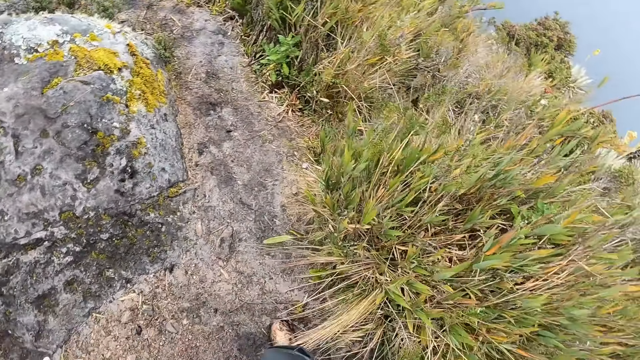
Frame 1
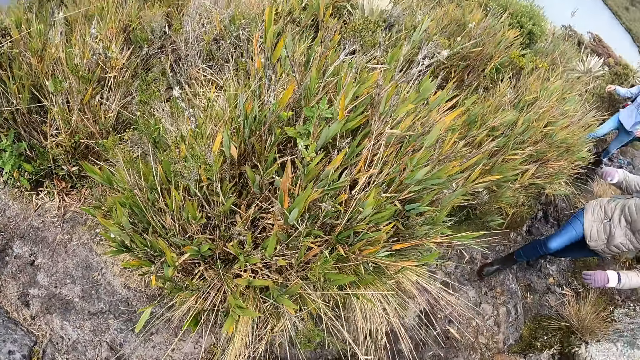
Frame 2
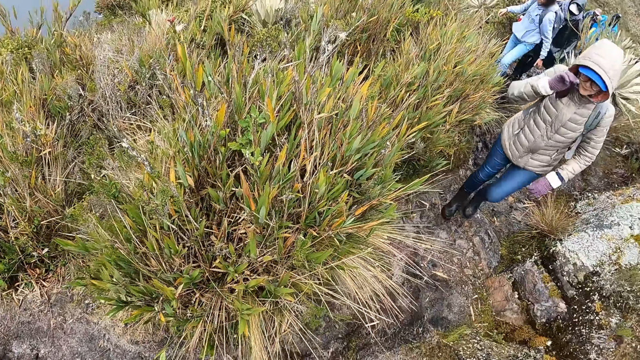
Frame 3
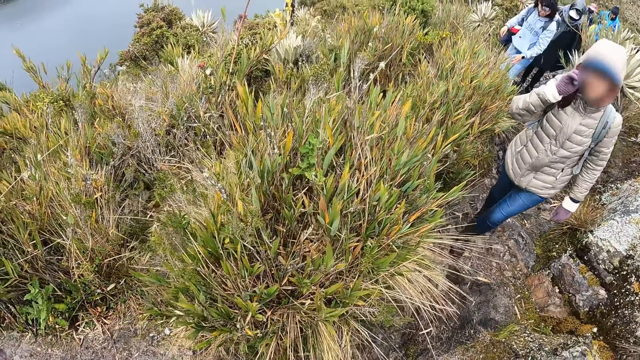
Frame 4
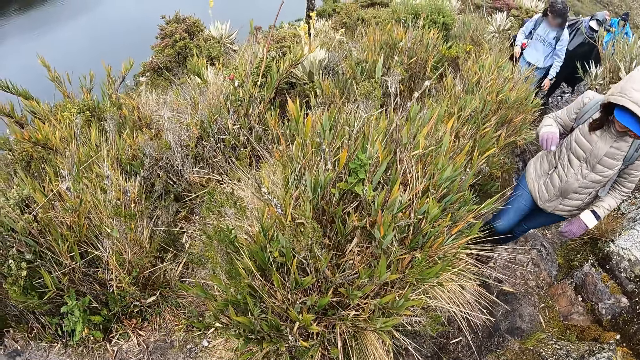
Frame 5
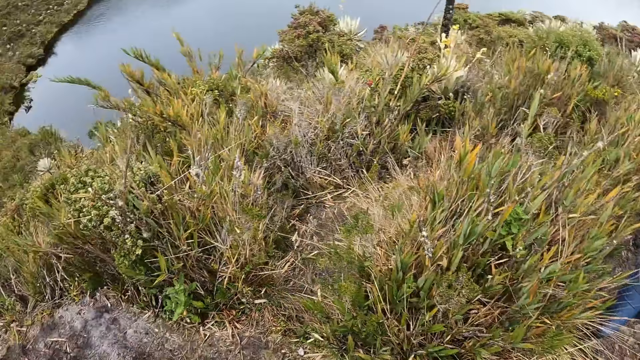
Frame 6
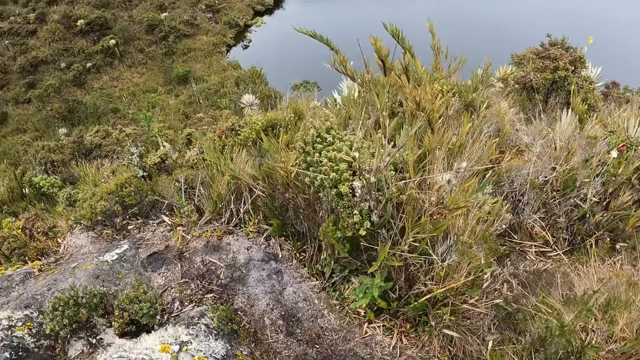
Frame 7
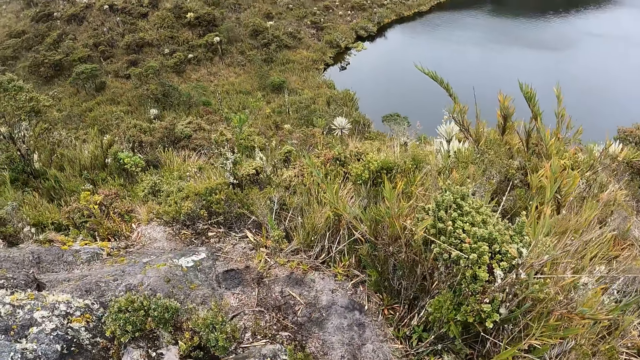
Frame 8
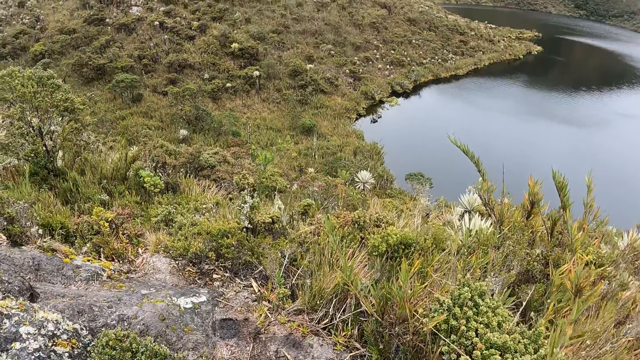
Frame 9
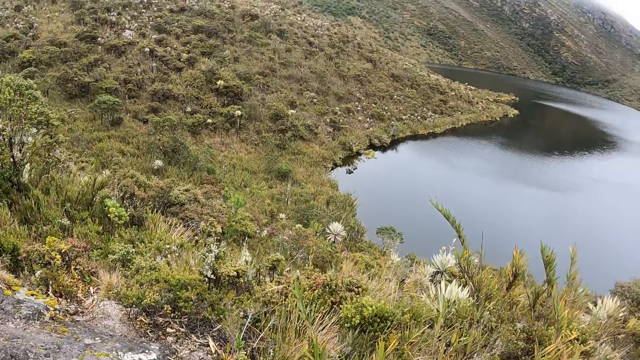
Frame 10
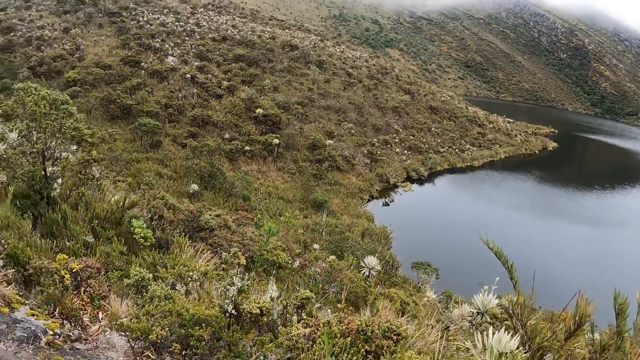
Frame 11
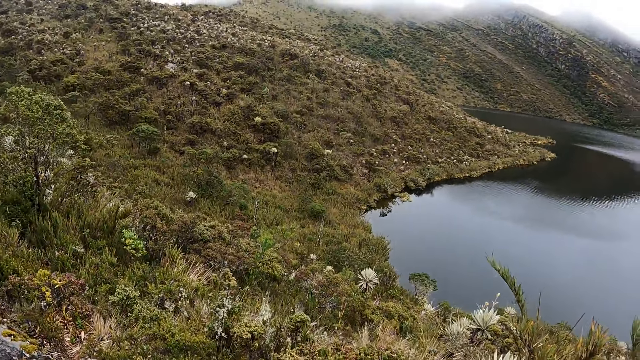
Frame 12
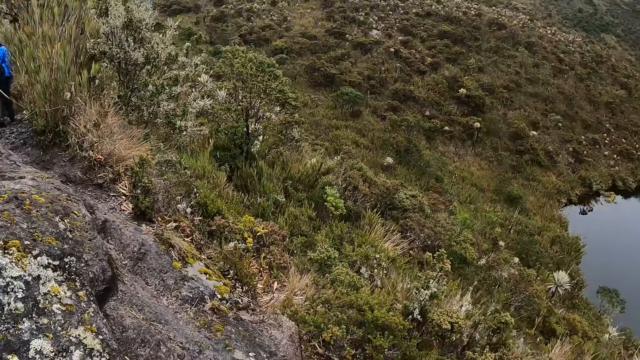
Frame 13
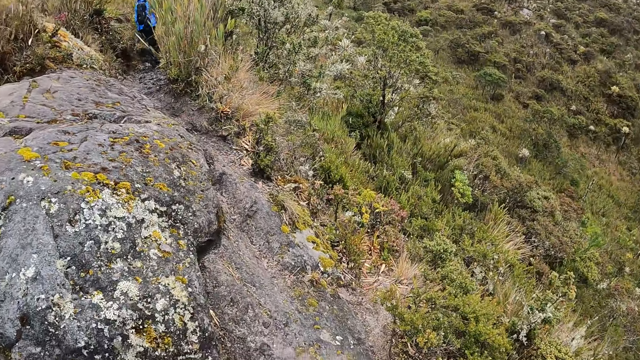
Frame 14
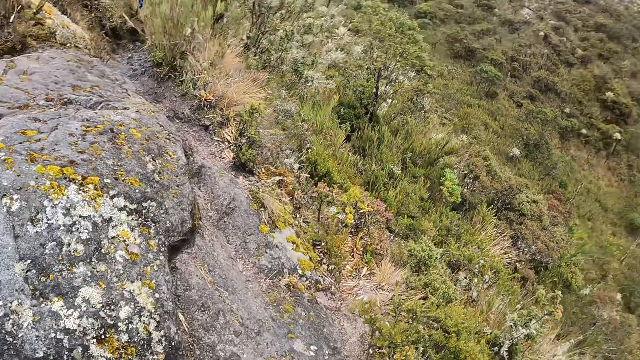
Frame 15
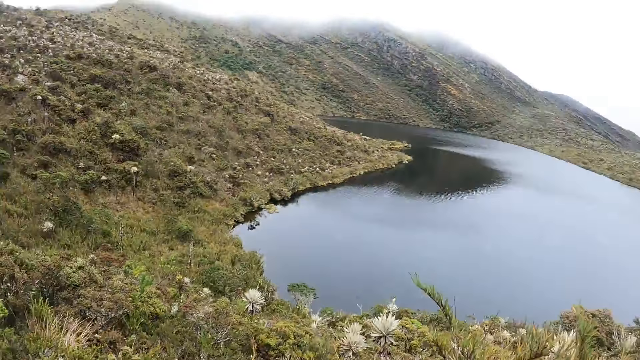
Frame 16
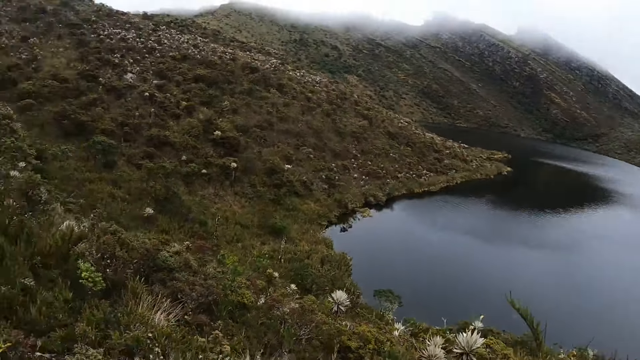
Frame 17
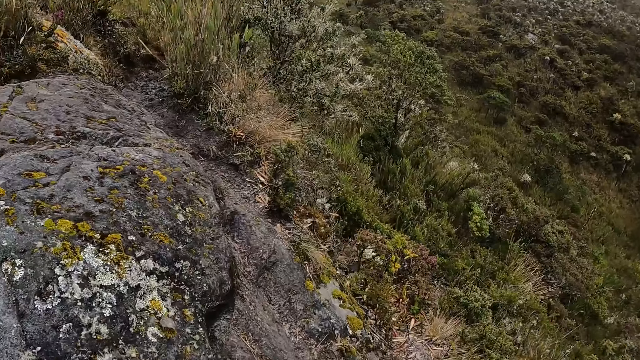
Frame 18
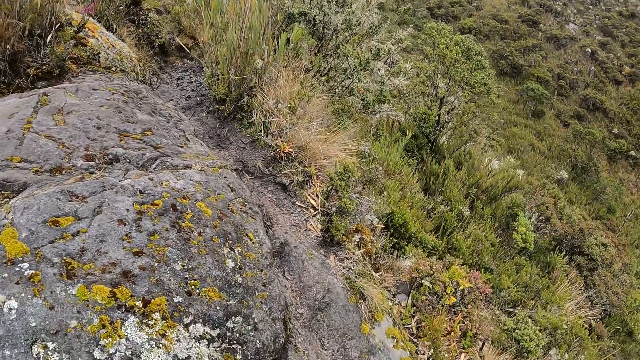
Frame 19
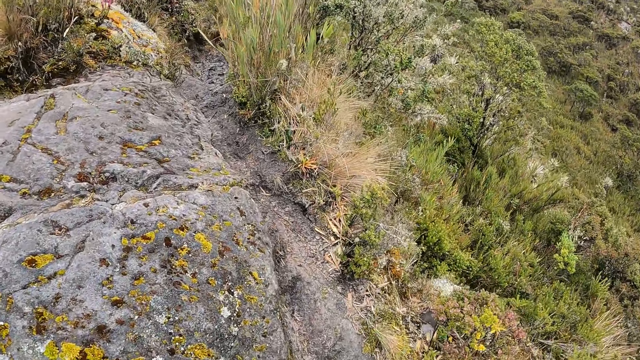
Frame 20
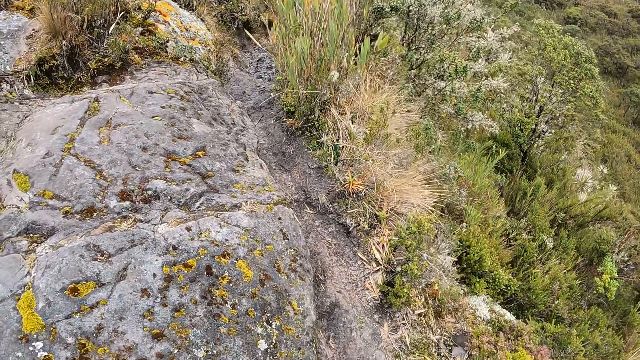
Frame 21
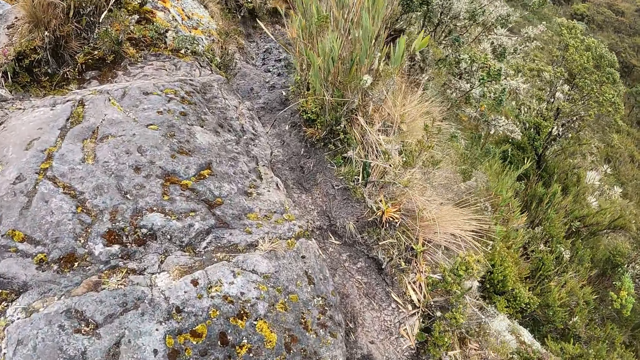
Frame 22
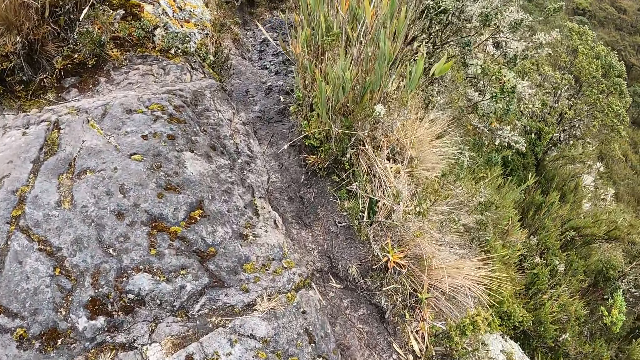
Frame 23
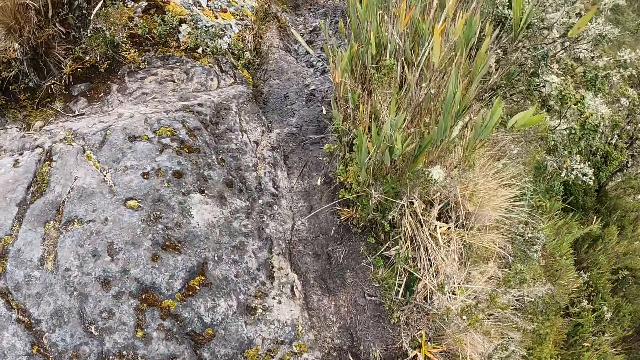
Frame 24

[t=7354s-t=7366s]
The woman adjusts the glasses on her face with her right hand. The camera wearer looks at the water and walks on the pathway.

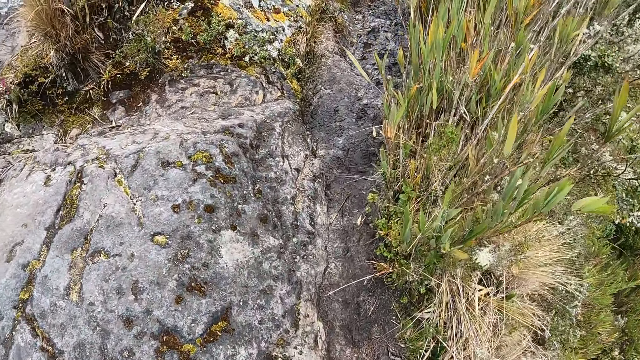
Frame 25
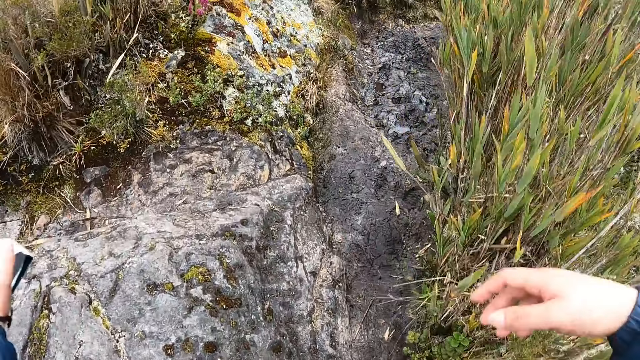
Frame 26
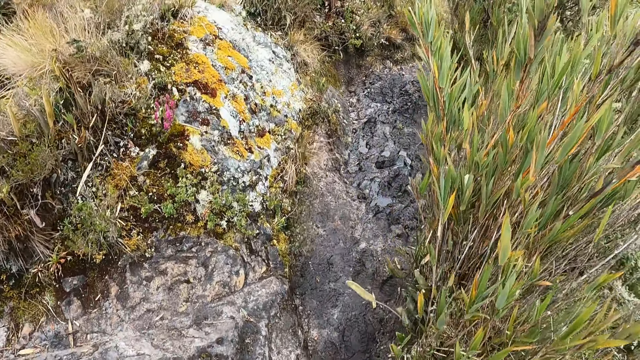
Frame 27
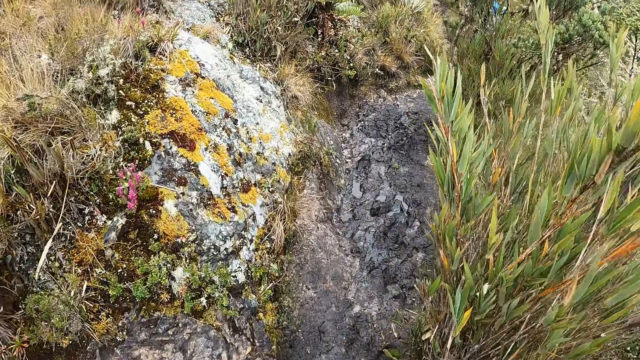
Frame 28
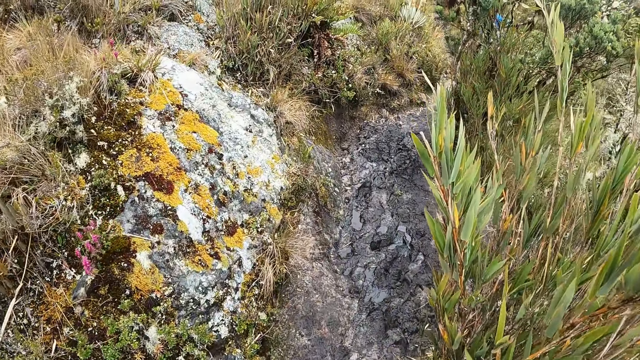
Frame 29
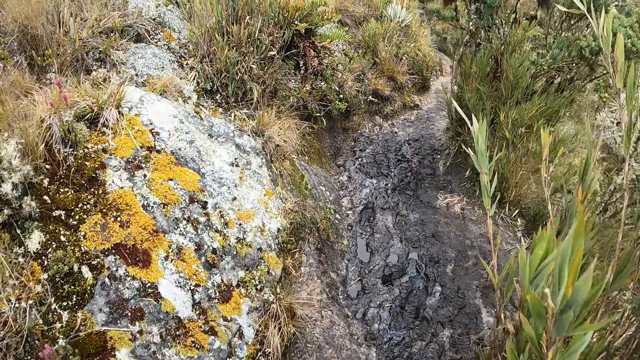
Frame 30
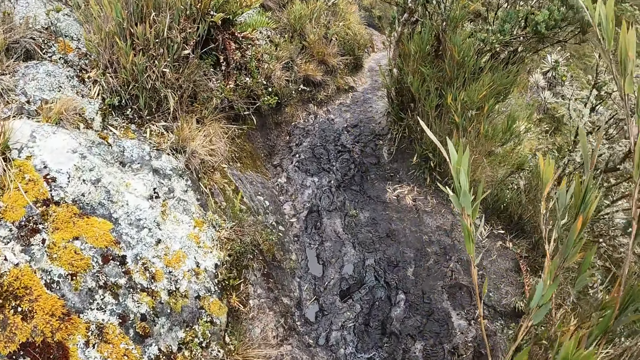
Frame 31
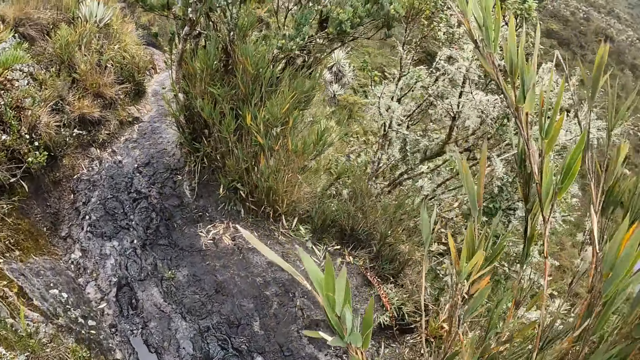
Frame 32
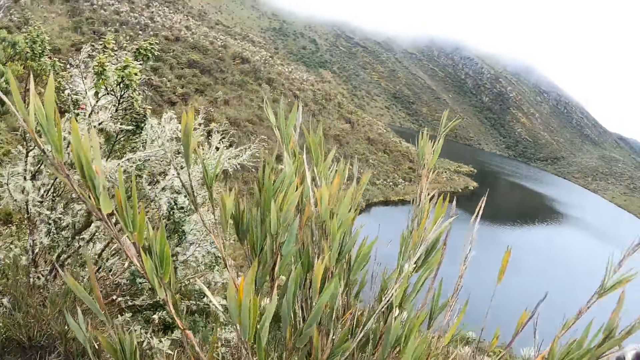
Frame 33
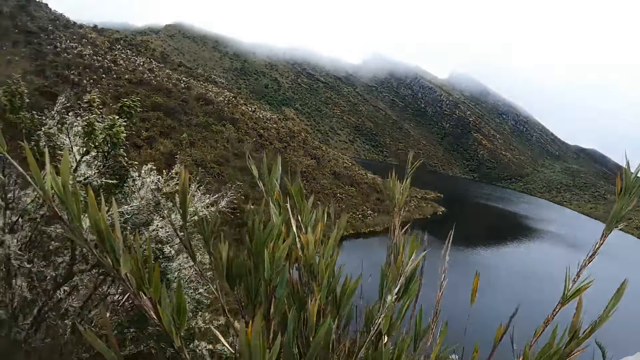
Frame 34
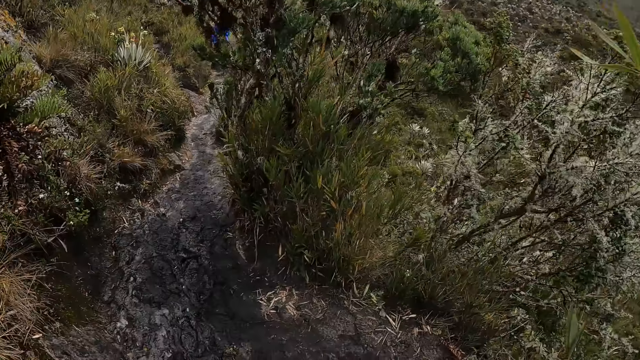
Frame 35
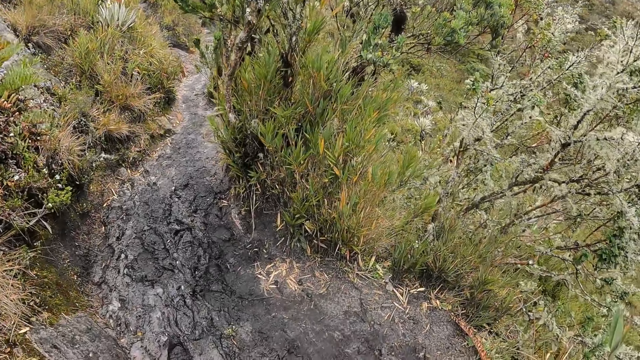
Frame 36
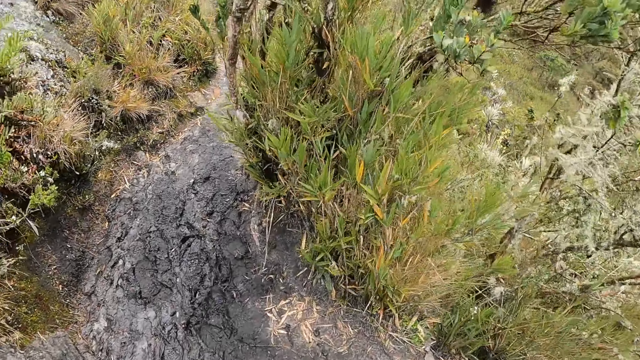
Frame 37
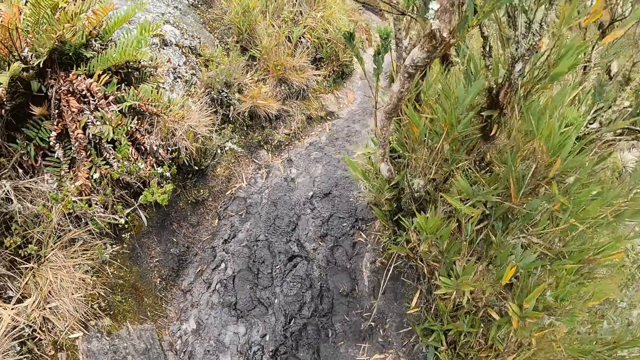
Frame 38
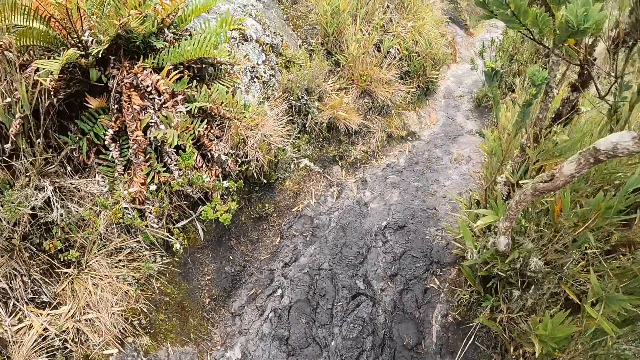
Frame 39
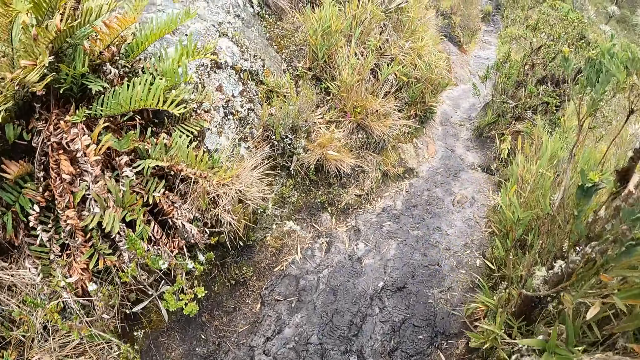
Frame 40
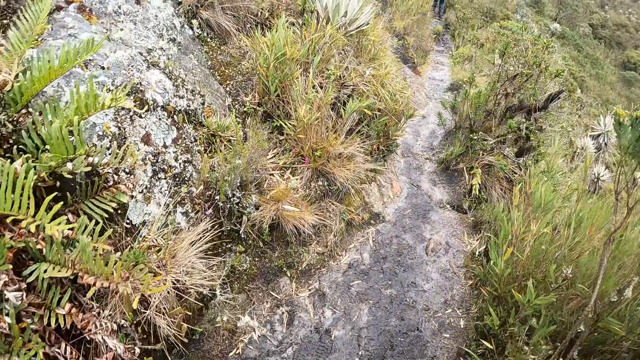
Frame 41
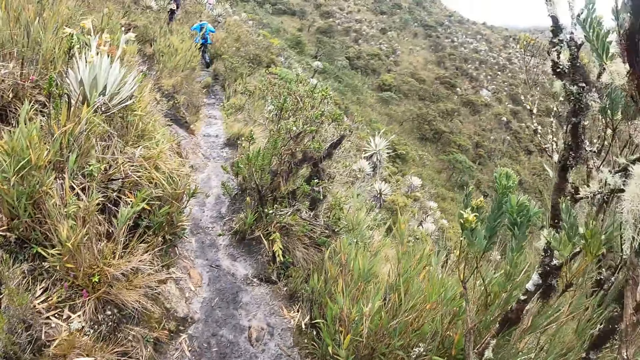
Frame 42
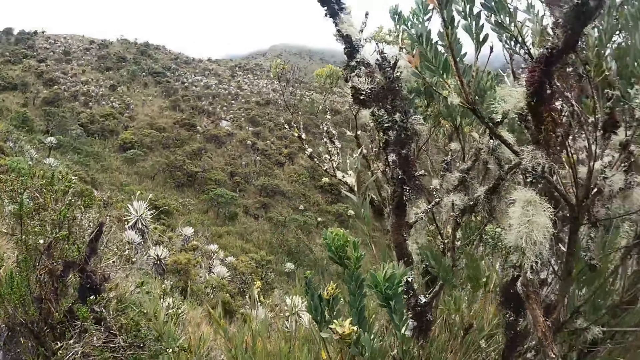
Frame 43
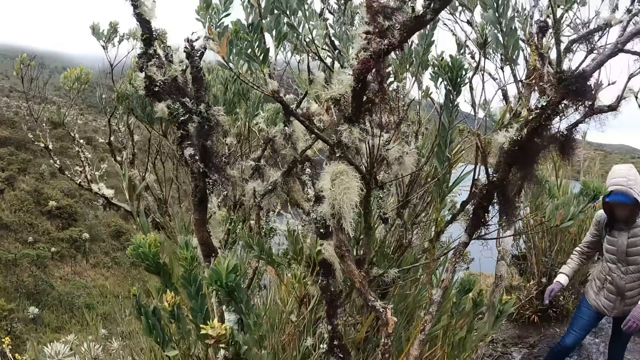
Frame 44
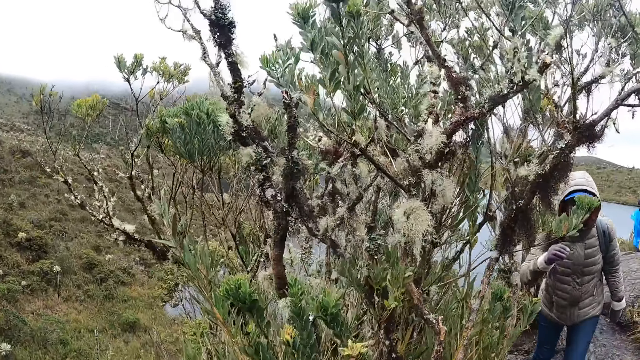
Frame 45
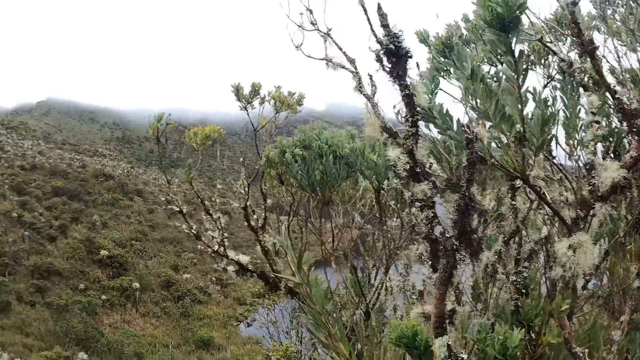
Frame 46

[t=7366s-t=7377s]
The camera wearer moves the hands. They walk on the pathway. They look at the water. They walk on the pathway.
